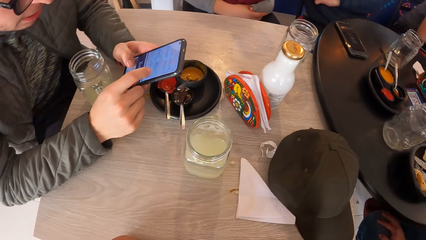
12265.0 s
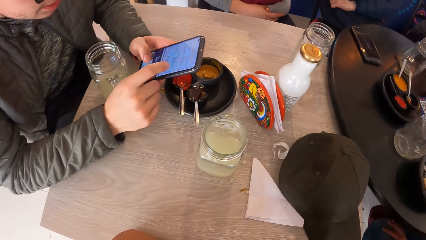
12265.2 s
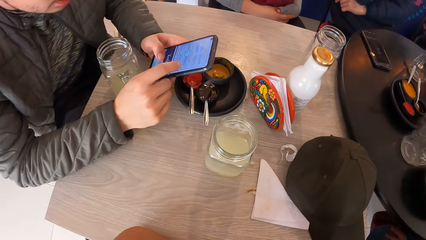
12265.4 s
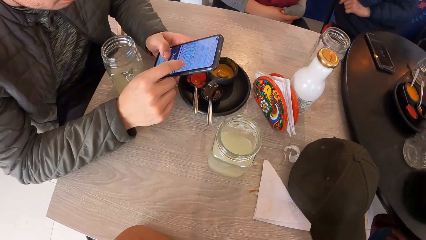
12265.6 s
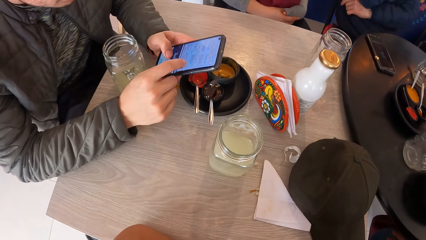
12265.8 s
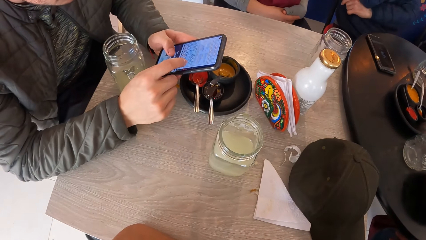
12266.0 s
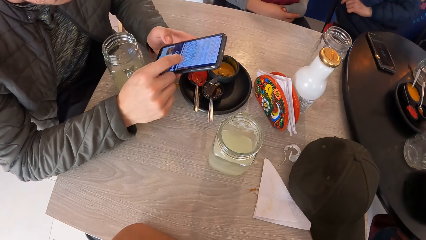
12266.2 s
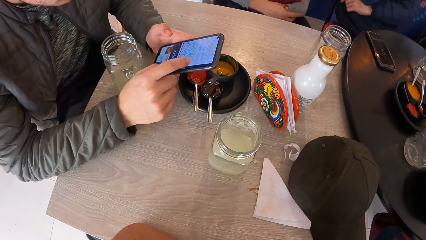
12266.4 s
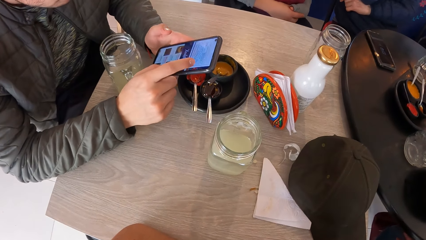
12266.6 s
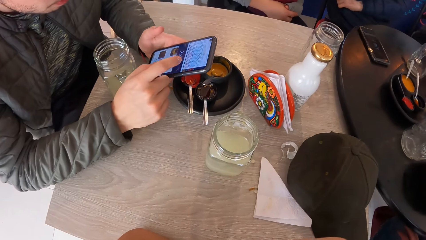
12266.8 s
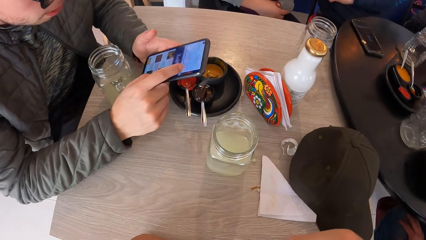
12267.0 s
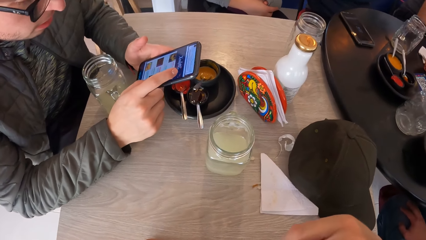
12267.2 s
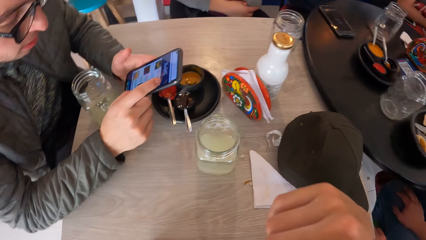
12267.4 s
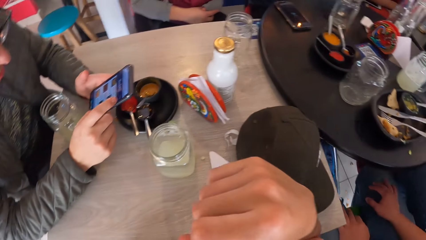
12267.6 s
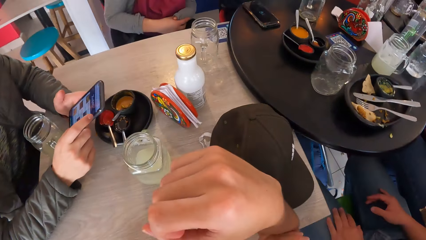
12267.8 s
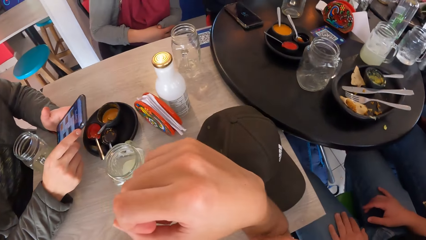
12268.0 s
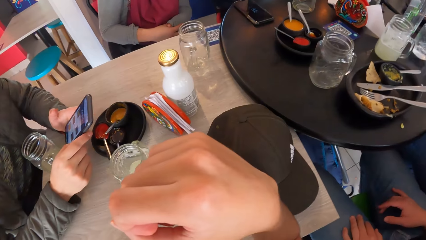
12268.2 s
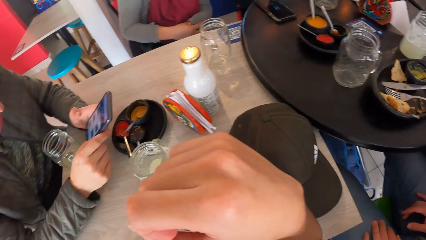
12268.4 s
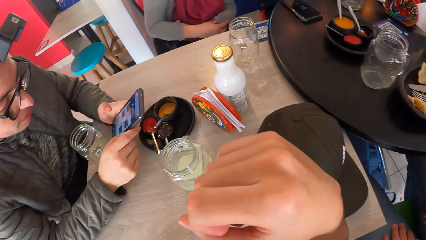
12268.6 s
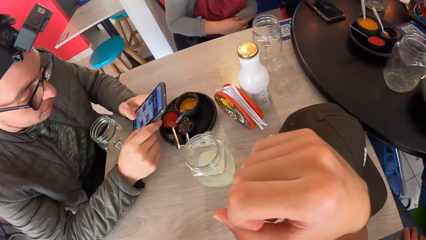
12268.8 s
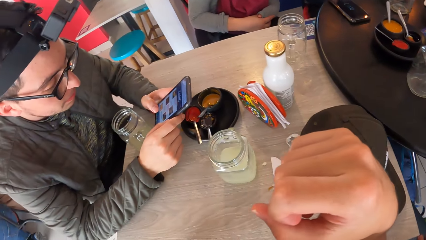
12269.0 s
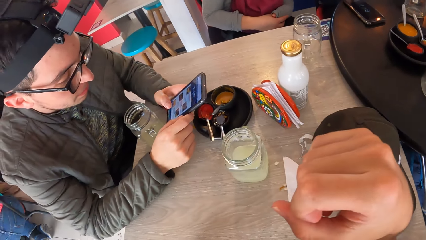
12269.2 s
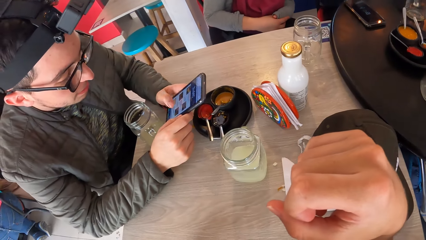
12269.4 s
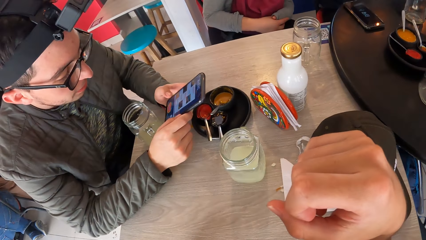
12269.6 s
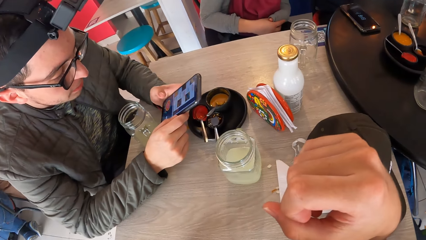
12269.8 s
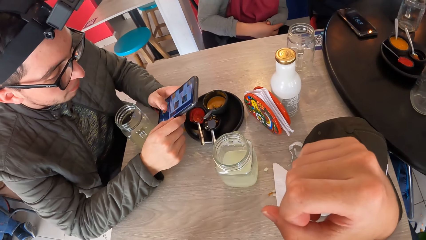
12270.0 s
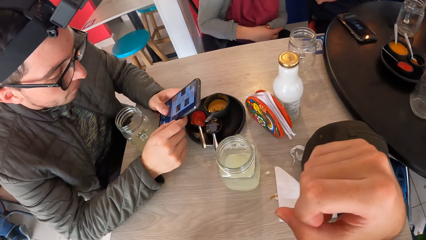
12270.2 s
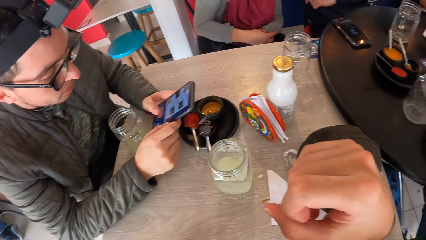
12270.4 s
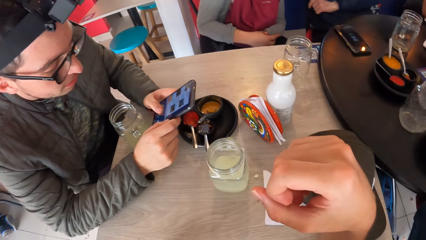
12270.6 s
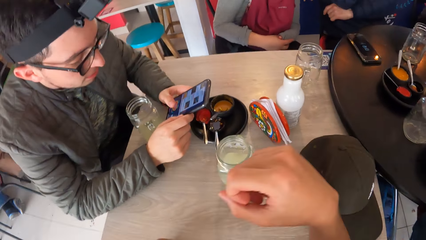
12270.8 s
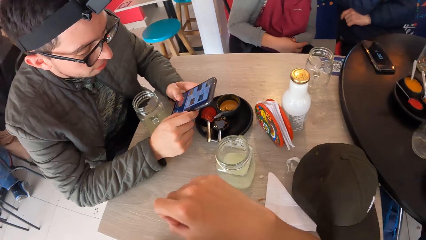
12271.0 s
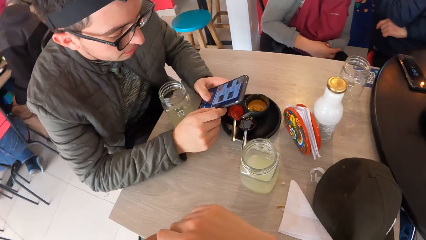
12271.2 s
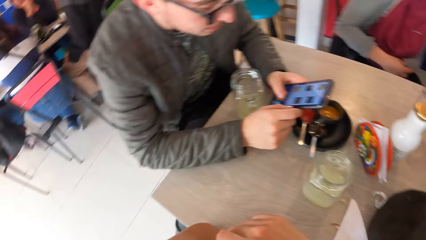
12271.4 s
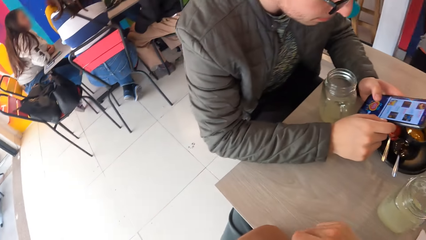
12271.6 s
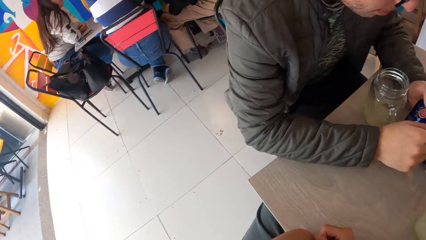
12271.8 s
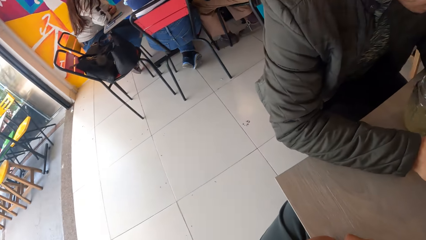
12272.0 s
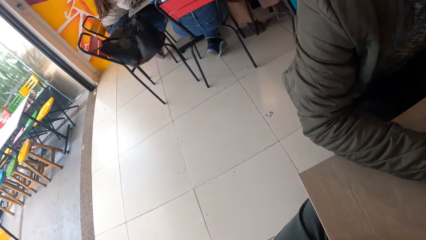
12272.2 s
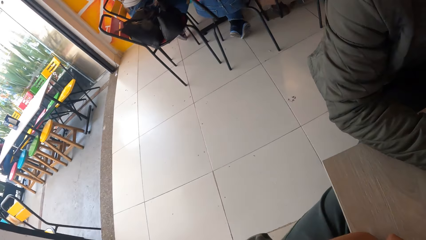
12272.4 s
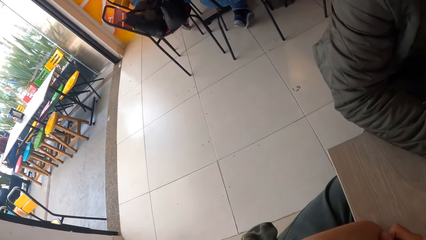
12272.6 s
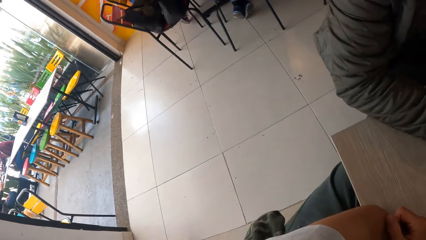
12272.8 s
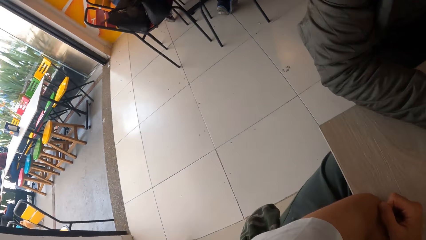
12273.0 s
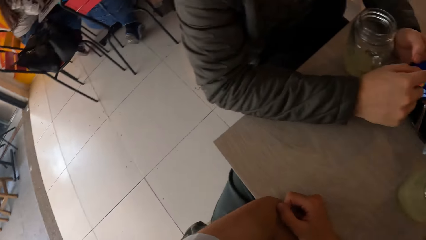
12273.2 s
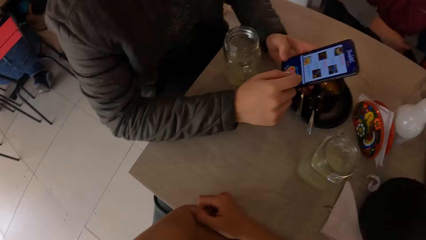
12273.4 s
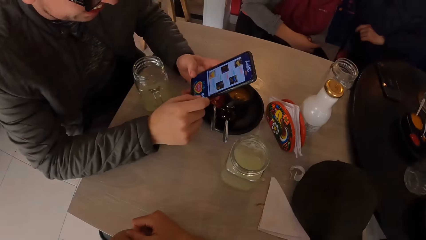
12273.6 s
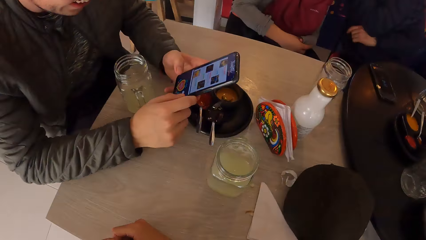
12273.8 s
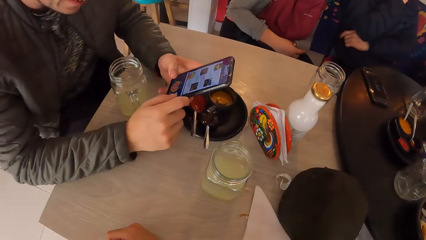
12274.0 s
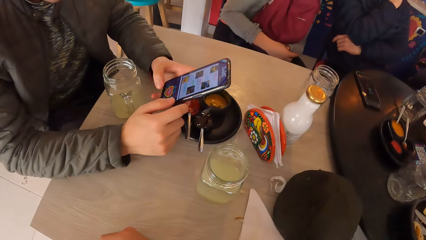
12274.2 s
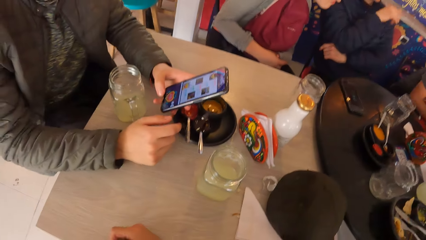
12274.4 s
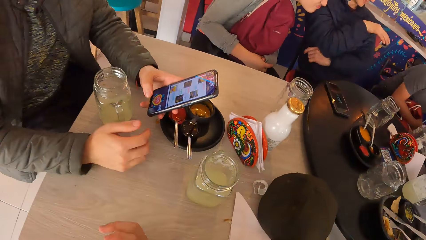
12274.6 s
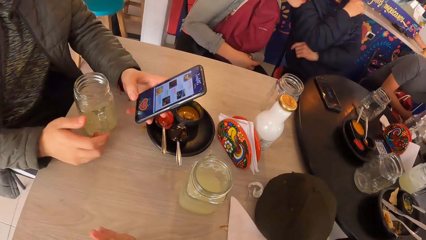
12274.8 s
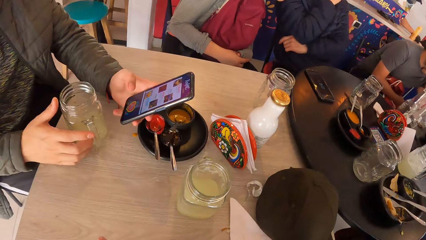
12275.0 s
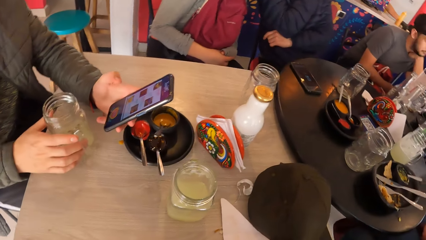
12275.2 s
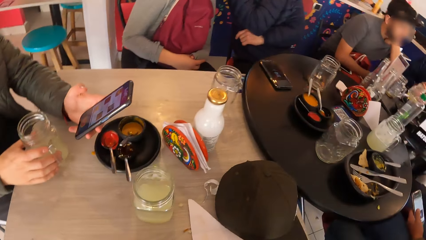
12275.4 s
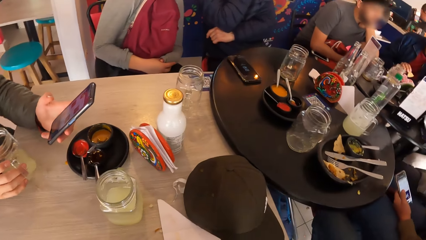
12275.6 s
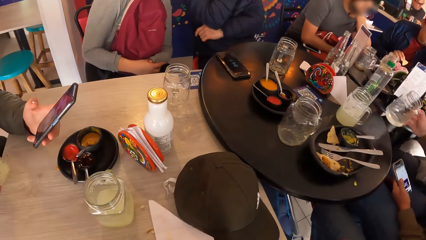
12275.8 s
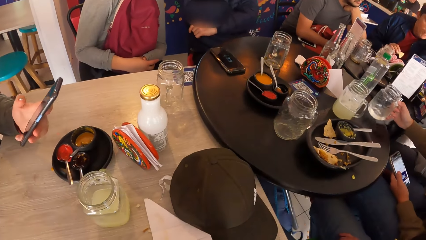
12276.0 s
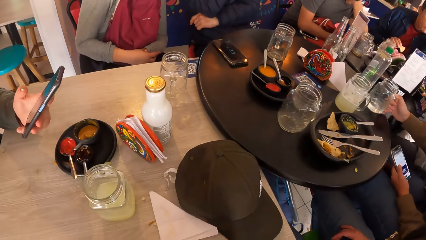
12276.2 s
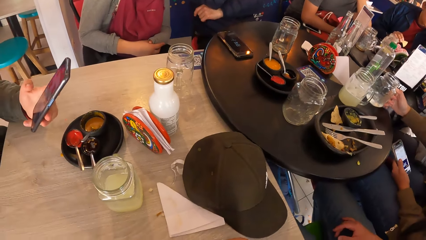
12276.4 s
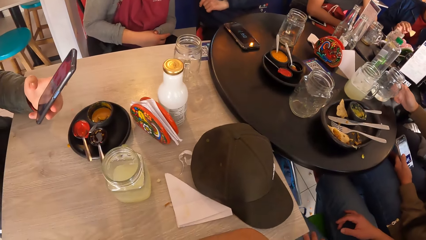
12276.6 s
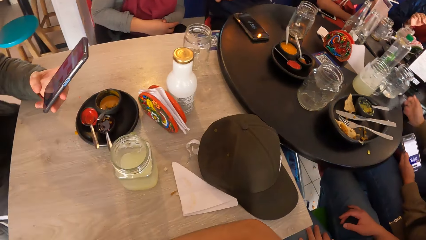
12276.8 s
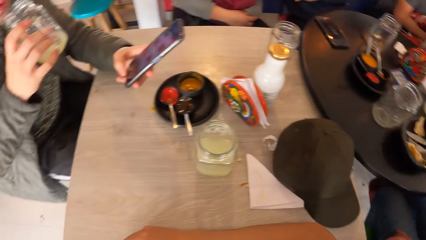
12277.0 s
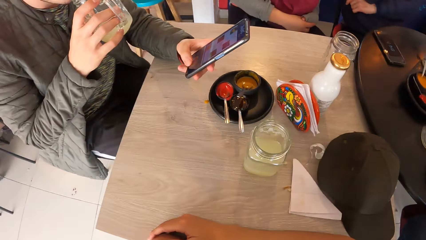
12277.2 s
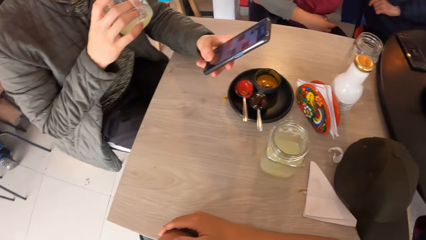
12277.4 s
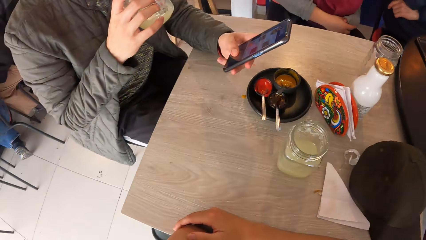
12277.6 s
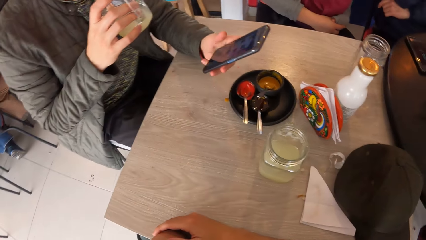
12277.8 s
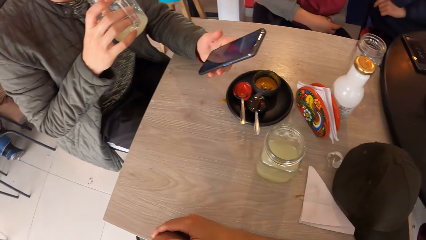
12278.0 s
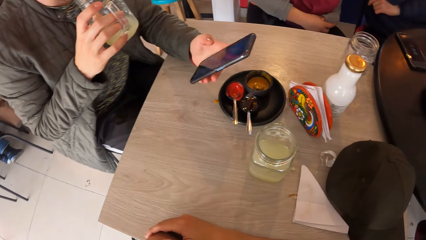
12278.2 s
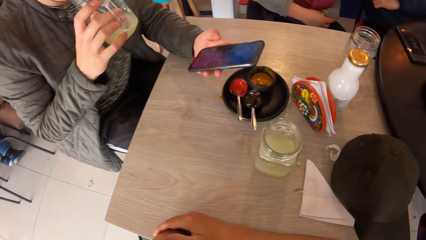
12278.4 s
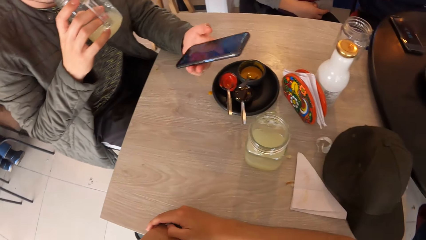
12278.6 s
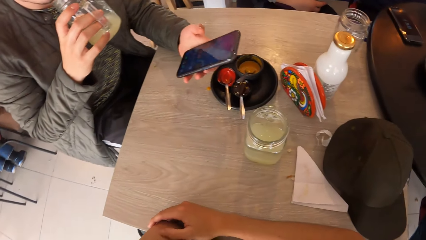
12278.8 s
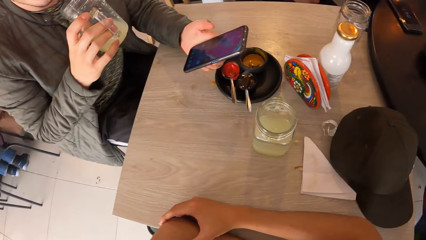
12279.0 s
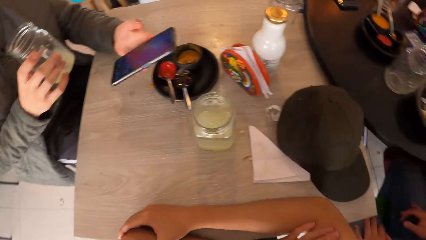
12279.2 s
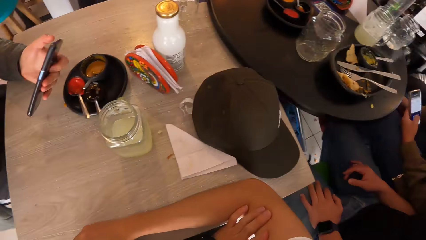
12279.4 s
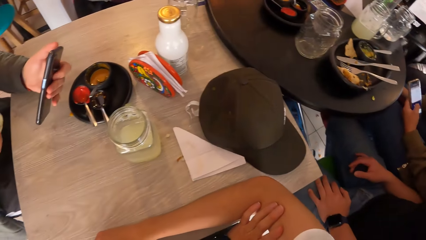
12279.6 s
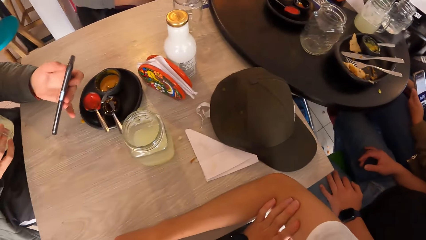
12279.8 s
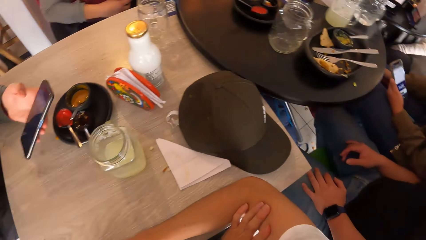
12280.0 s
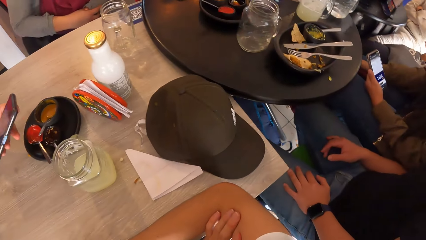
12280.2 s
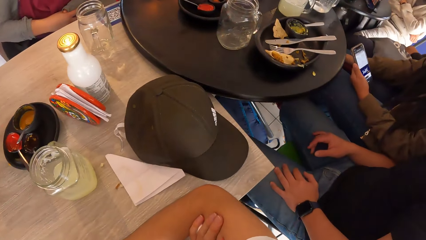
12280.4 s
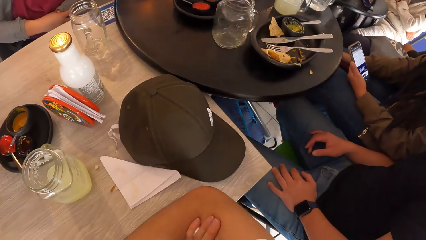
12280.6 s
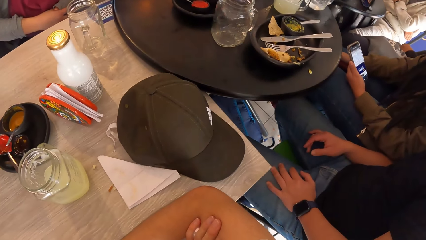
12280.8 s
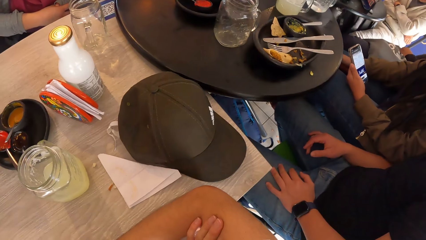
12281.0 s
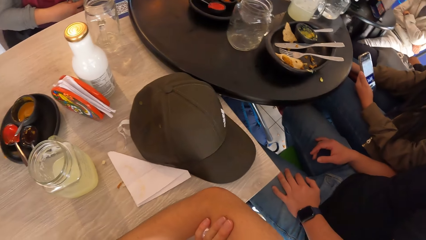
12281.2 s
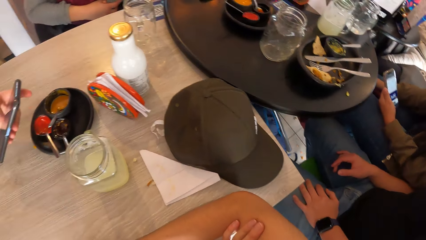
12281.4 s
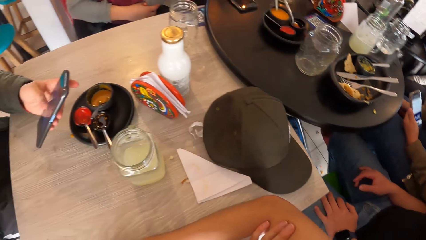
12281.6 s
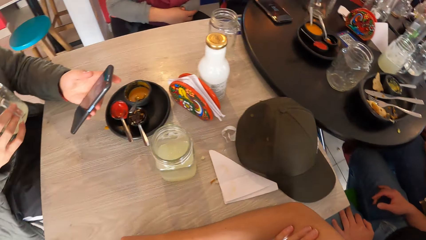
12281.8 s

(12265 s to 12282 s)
The man scrolls up the text. The man takes the cup of lemonade from the table with his right hand. The woman places the cup of water on the table with her right hand. The man drinks something.
